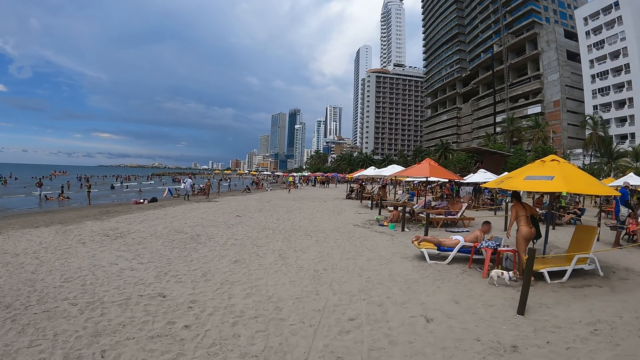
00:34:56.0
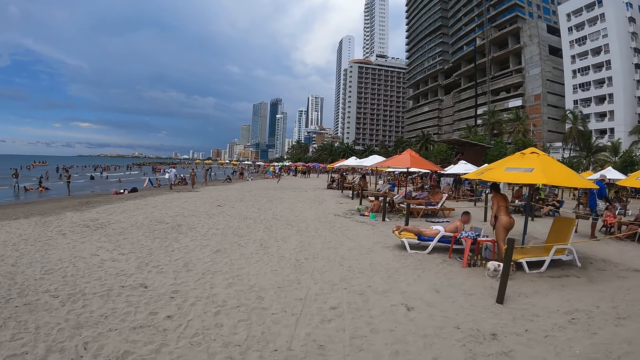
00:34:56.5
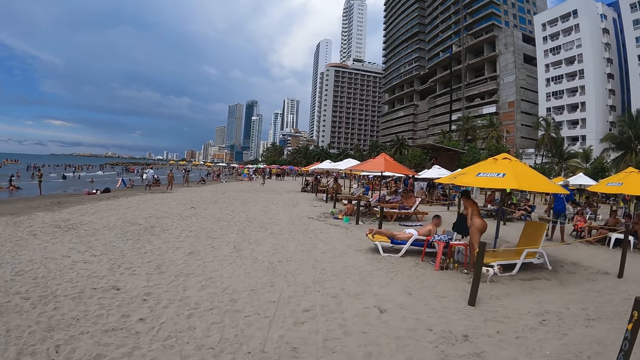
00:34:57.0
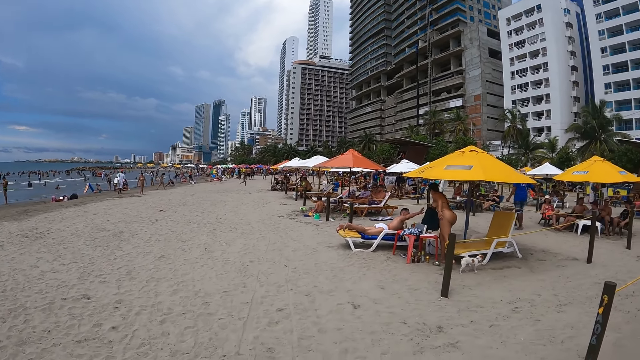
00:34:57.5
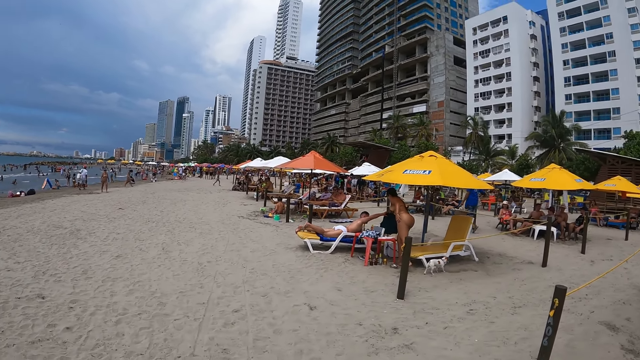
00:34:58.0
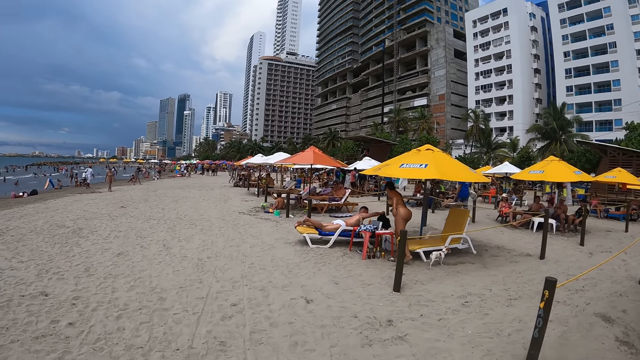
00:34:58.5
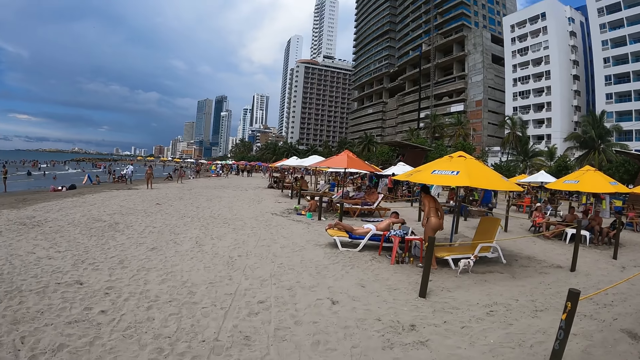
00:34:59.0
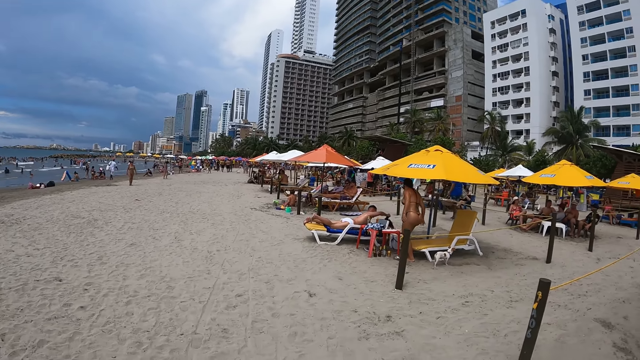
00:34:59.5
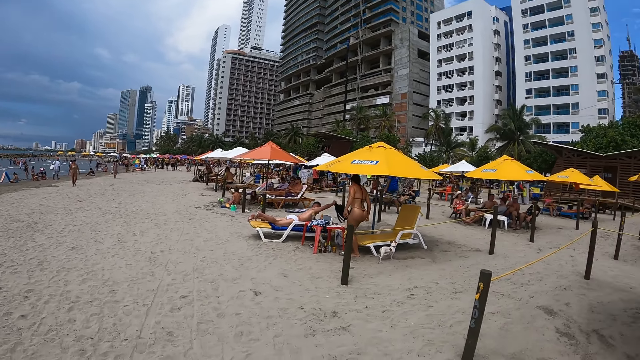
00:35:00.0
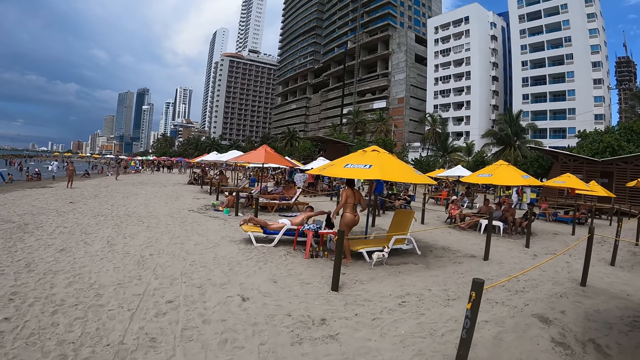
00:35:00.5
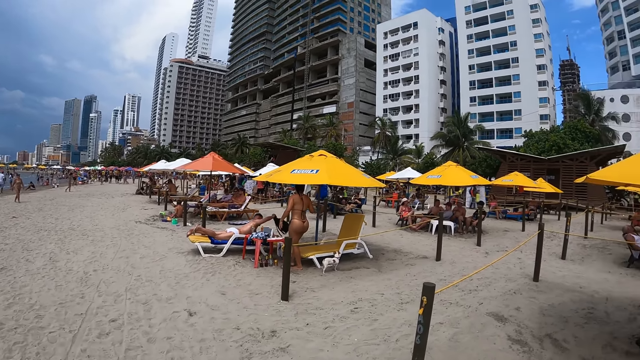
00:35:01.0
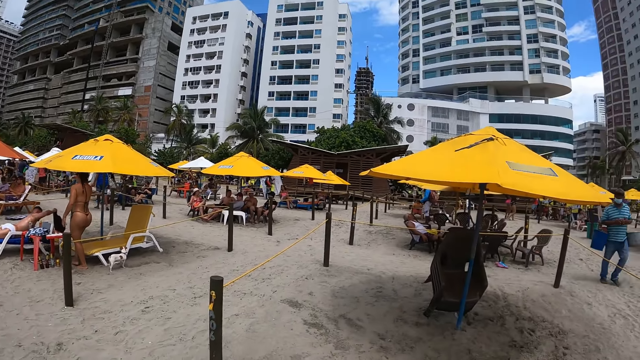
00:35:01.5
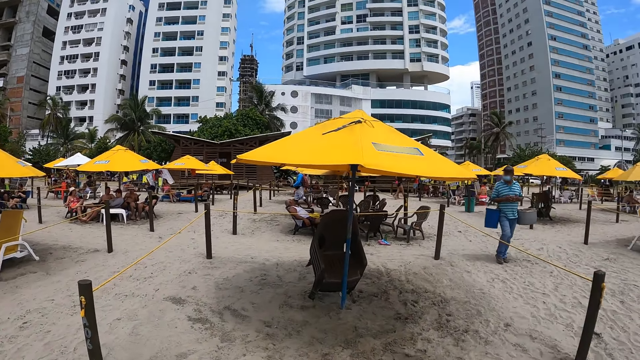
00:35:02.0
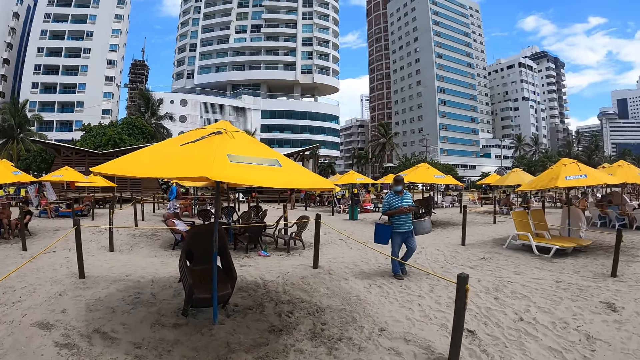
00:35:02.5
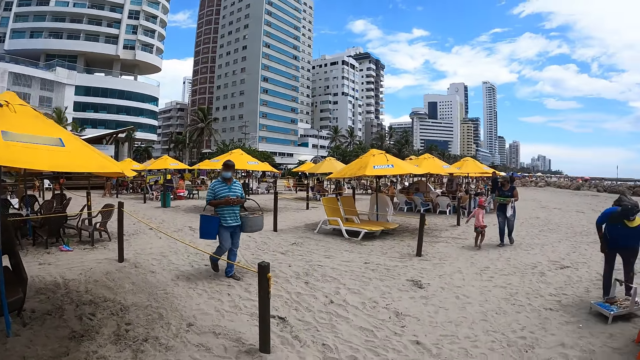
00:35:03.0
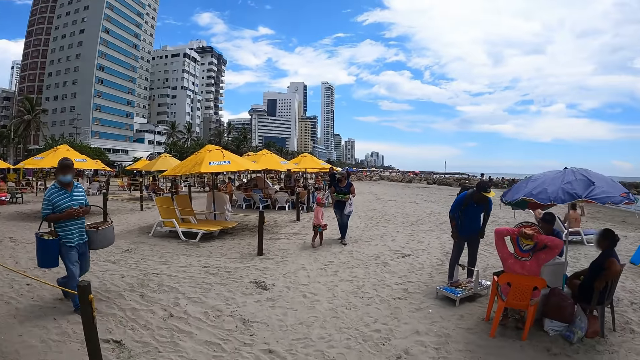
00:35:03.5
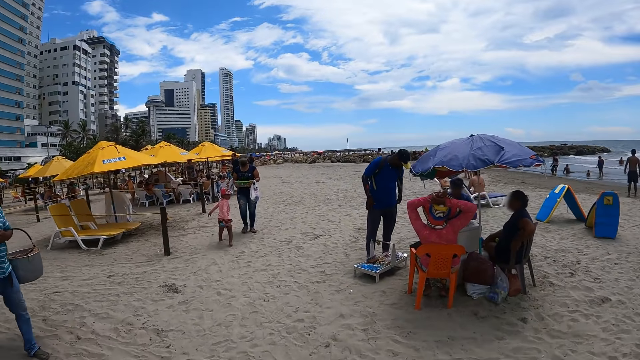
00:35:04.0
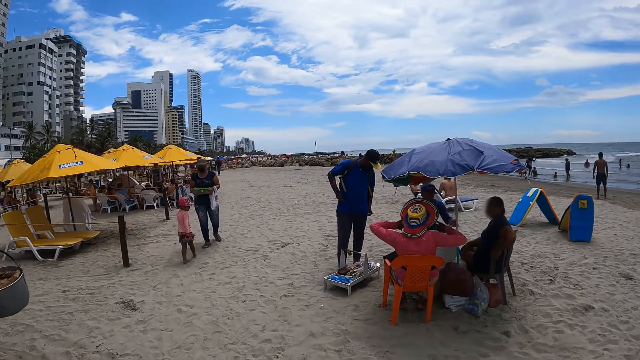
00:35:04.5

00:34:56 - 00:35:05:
The camera wearer turns around.

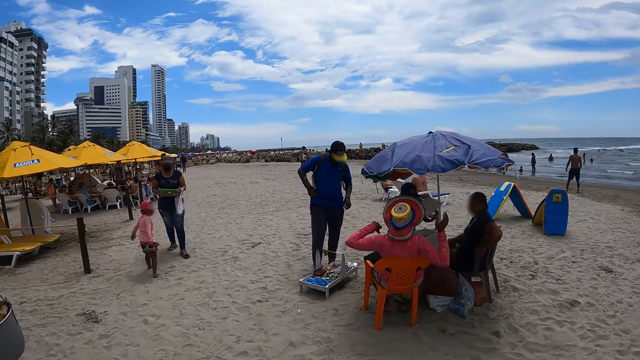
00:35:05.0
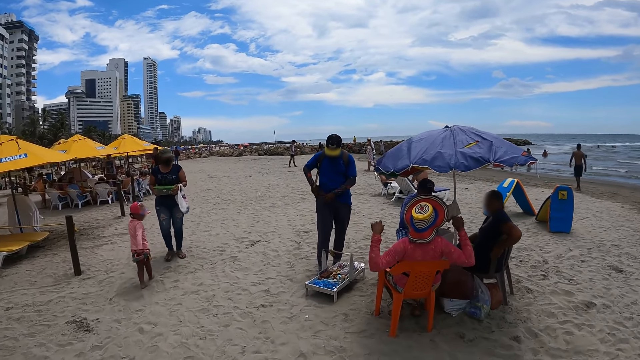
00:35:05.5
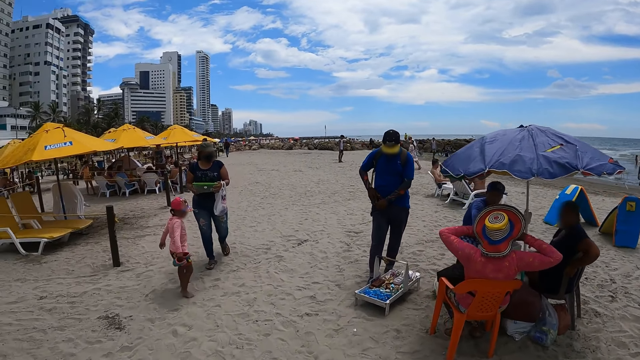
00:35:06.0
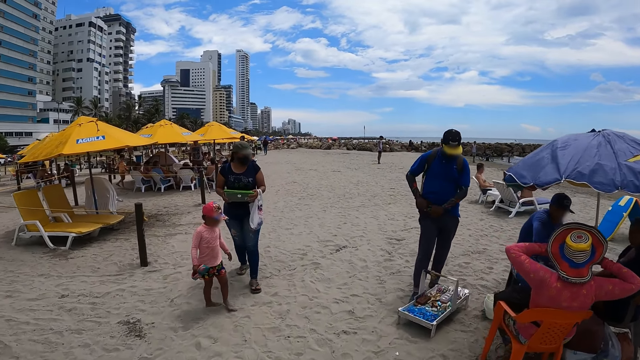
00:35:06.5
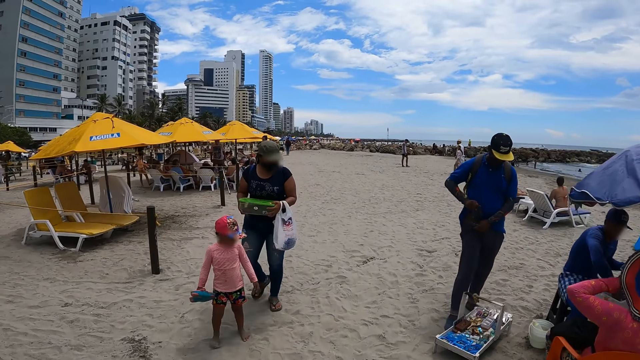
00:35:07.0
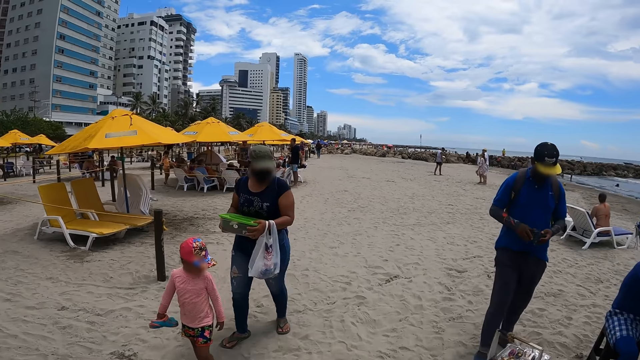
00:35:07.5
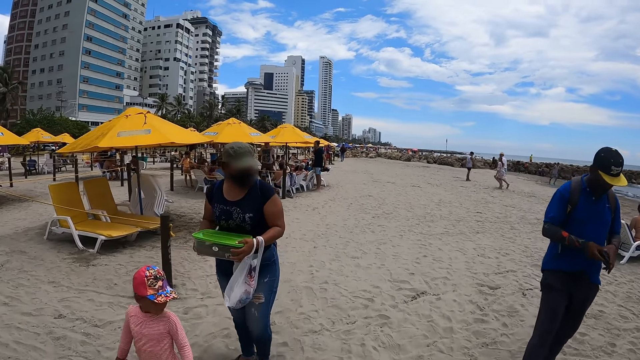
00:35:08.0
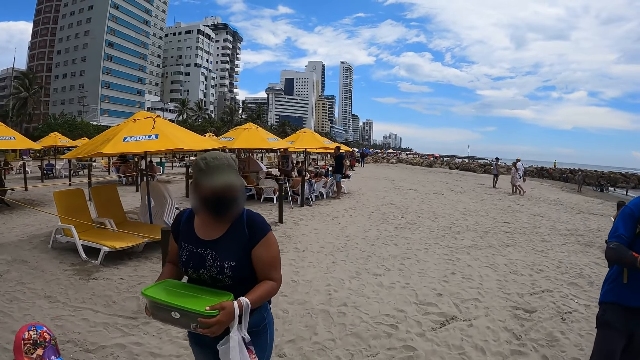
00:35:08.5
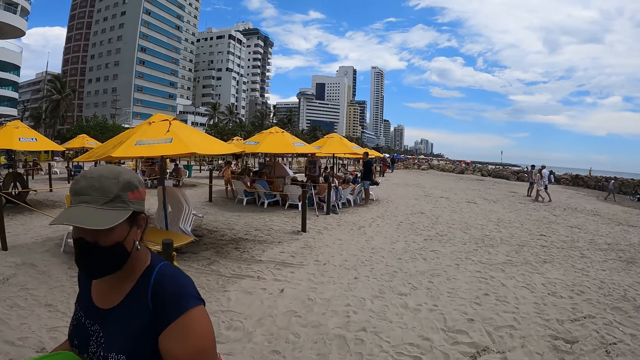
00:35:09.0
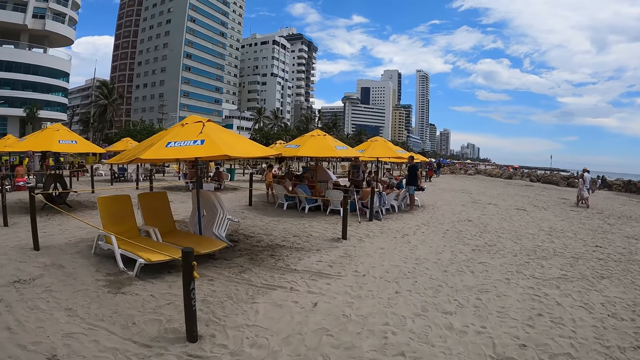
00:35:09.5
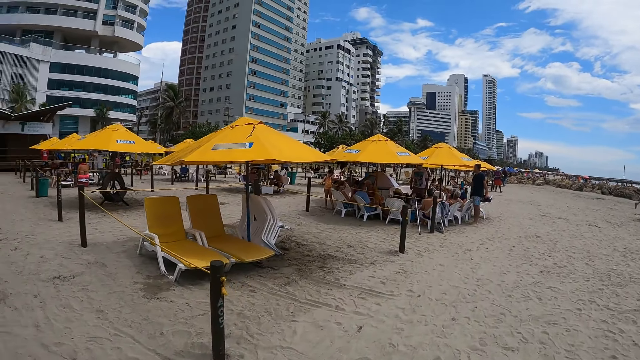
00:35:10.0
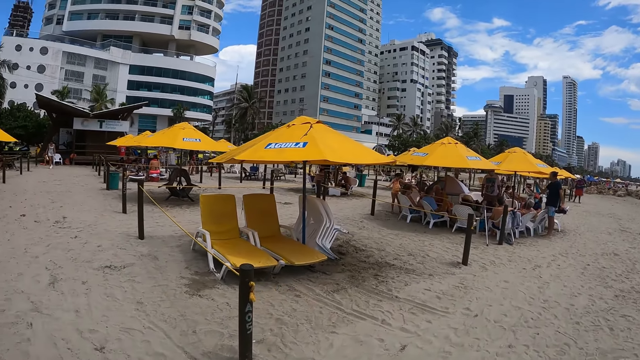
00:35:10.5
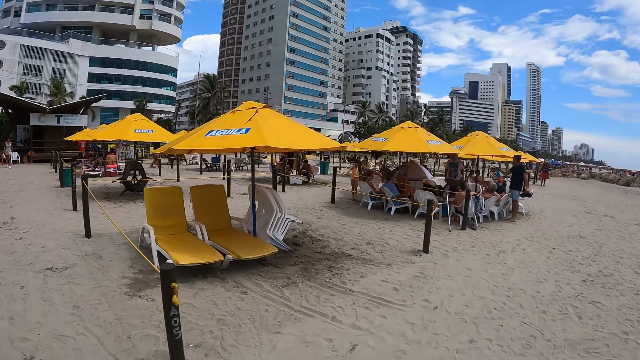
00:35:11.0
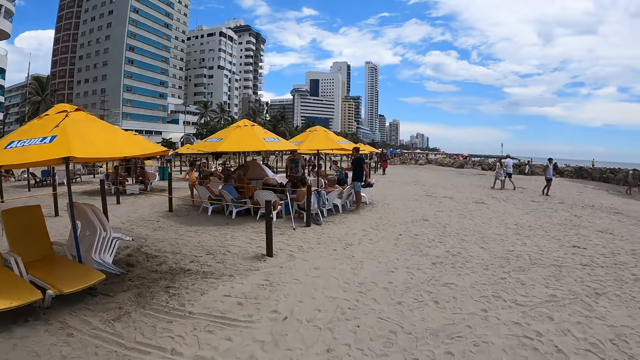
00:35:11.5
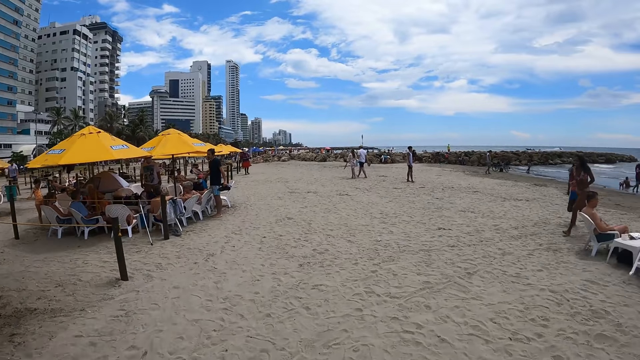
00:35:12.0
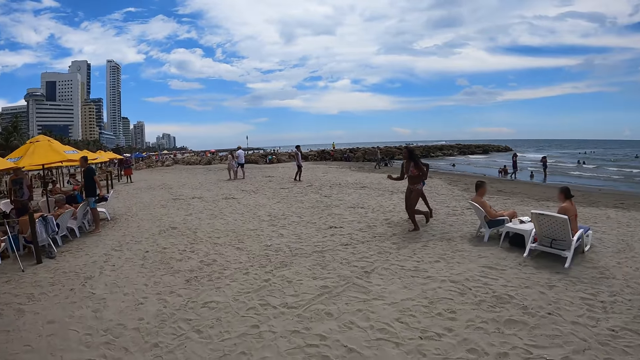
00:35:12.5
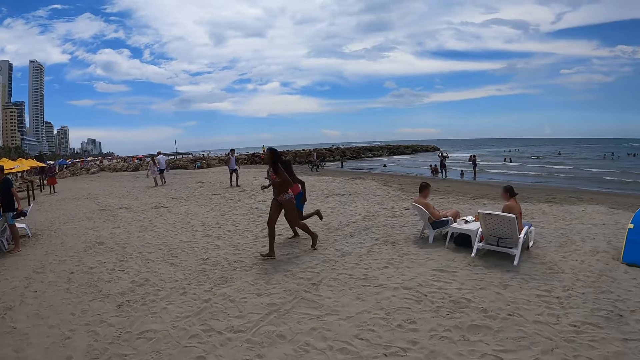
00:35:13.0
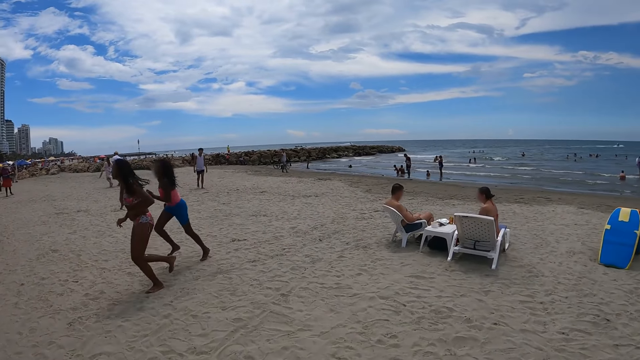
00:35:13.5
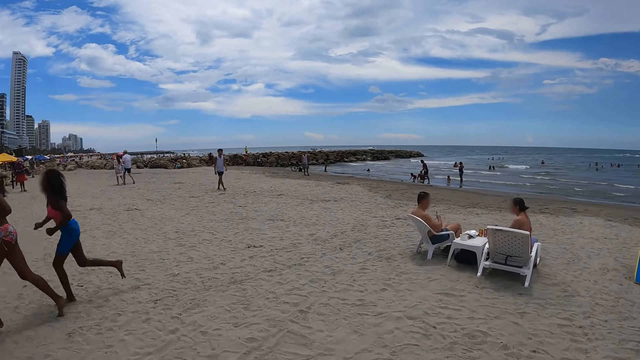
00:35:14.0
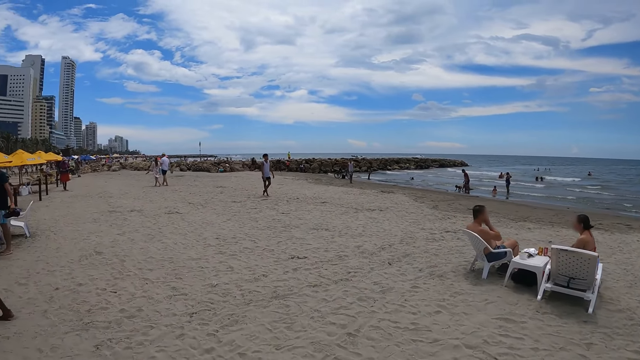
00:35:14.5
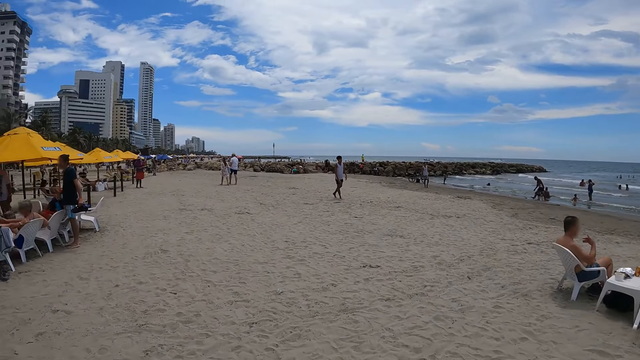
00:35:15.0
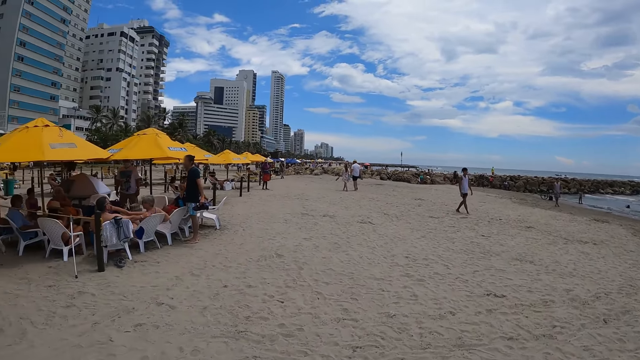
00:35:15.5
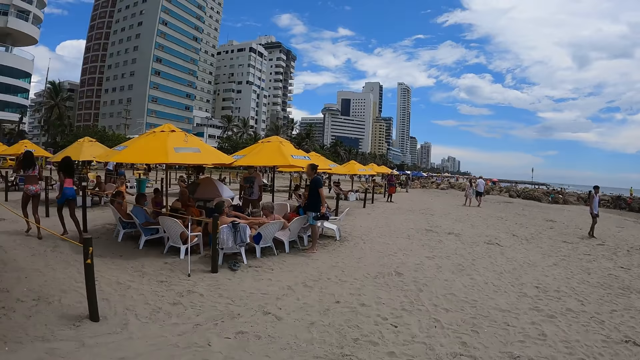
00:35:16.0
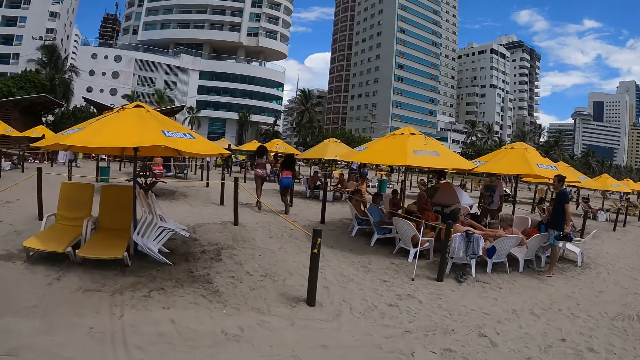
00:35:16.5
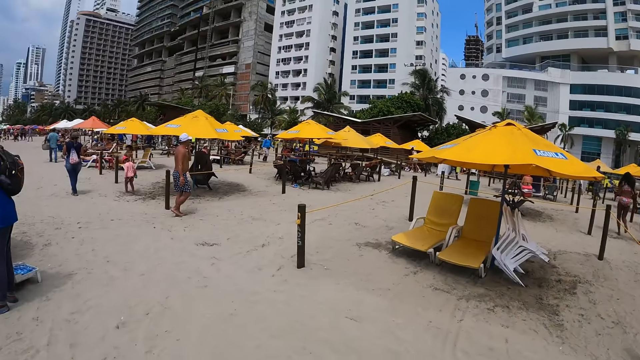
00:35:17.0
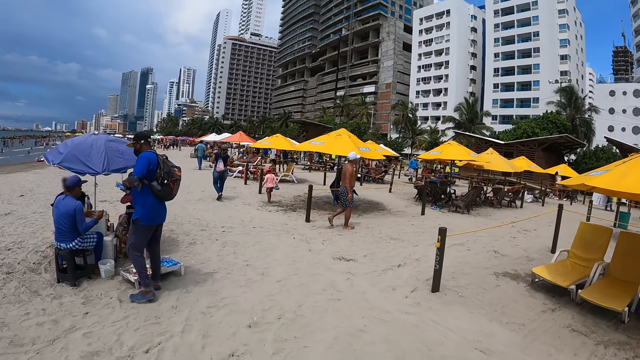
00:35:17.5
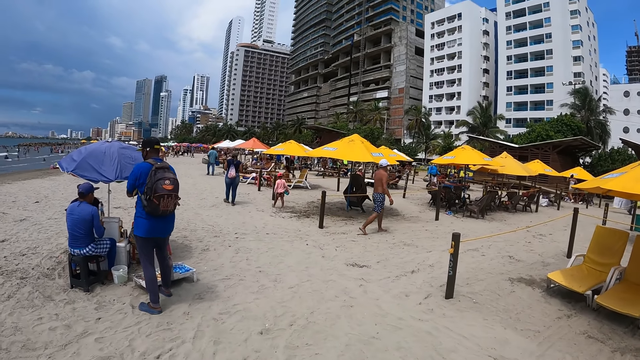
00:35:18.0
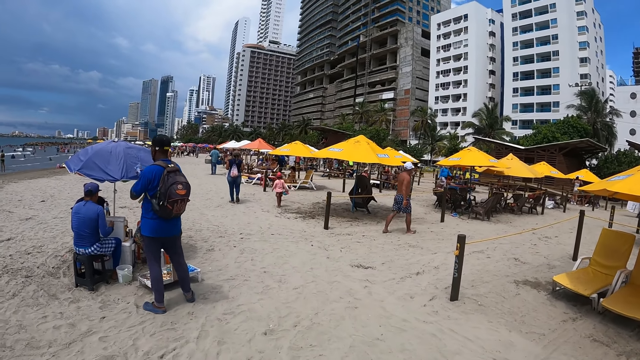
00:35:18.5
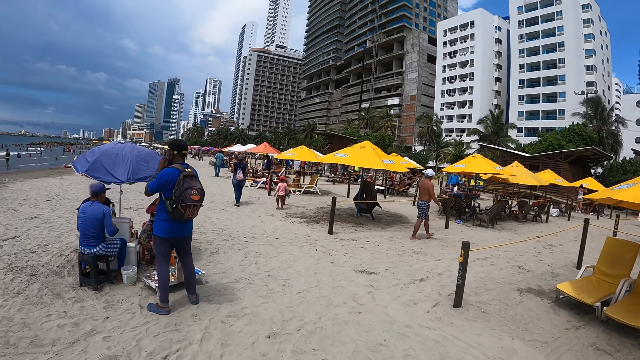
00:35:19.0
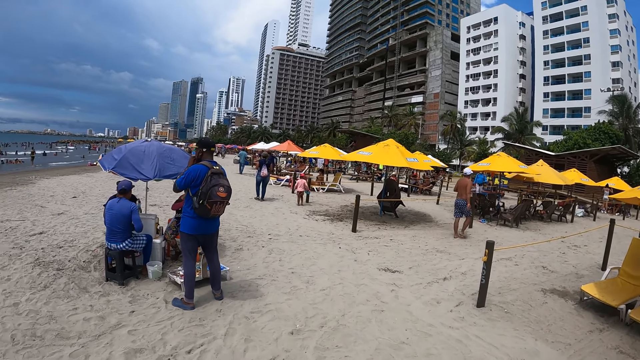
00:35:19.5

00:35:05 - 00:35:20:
The camera wearer walks around. They turn around.
